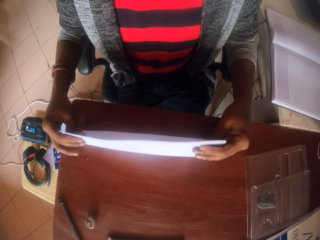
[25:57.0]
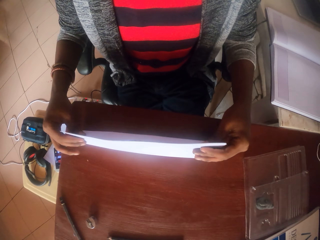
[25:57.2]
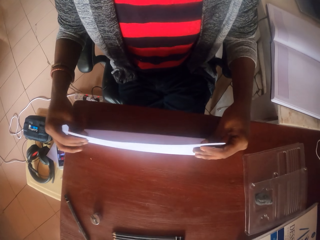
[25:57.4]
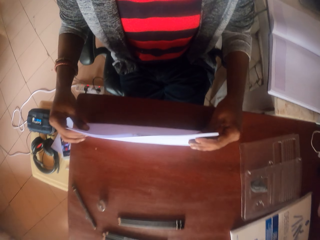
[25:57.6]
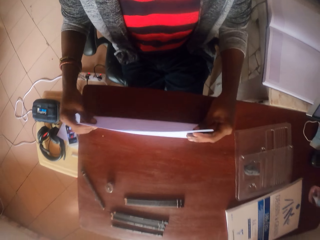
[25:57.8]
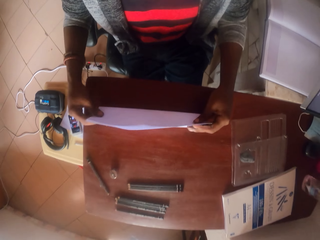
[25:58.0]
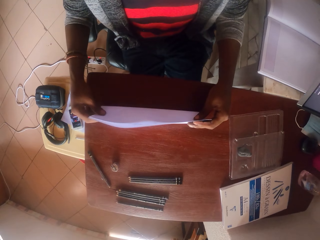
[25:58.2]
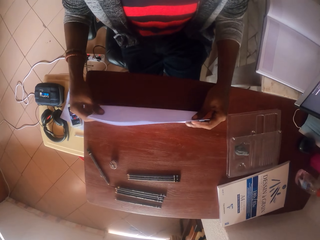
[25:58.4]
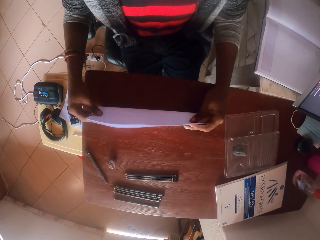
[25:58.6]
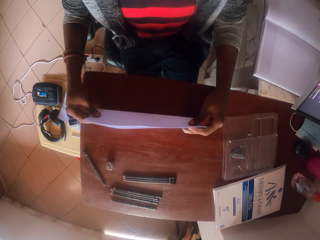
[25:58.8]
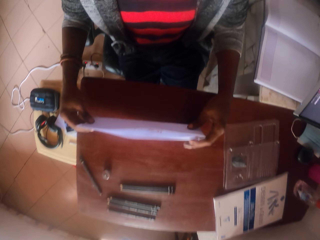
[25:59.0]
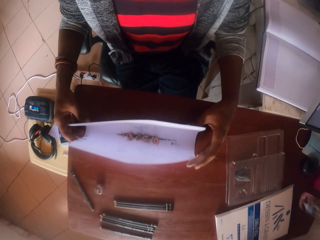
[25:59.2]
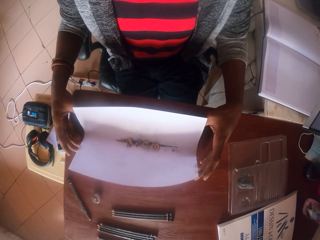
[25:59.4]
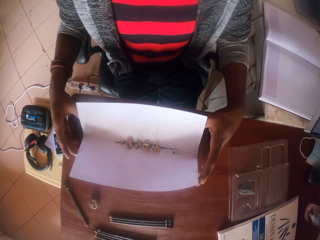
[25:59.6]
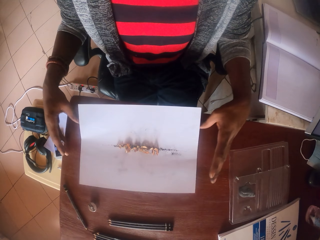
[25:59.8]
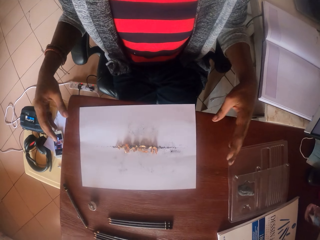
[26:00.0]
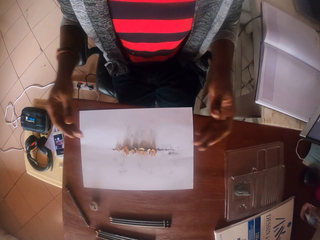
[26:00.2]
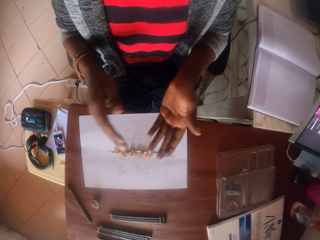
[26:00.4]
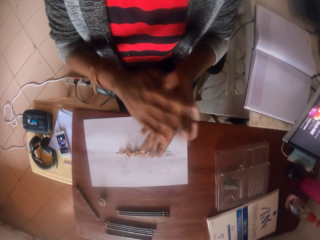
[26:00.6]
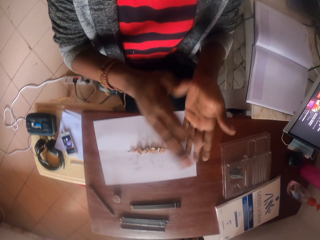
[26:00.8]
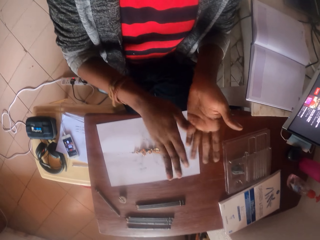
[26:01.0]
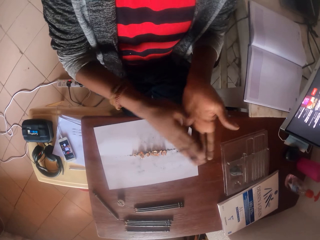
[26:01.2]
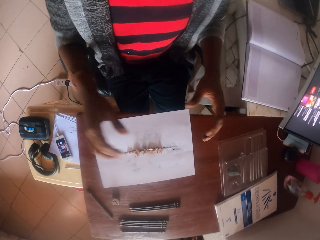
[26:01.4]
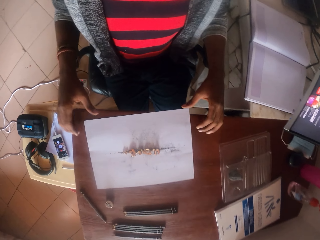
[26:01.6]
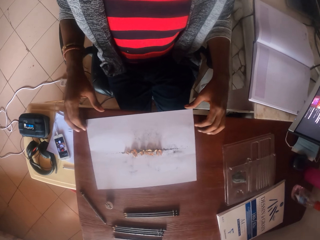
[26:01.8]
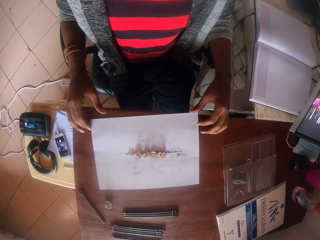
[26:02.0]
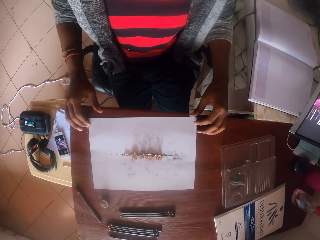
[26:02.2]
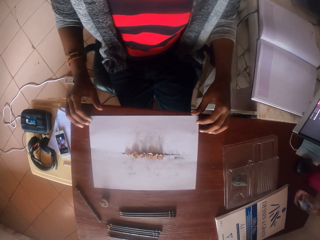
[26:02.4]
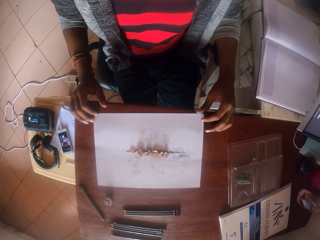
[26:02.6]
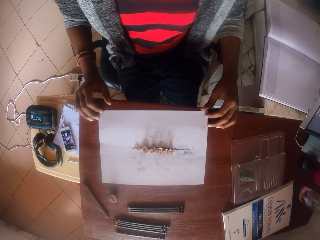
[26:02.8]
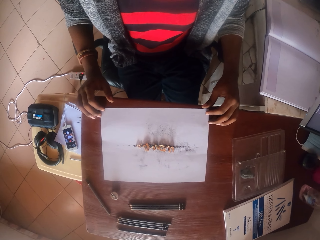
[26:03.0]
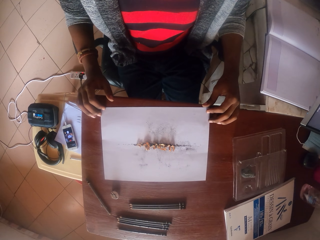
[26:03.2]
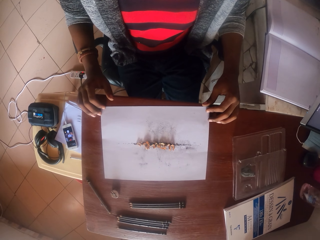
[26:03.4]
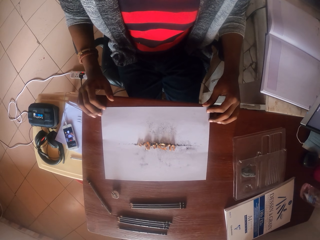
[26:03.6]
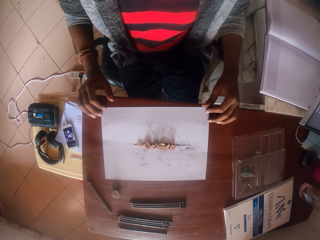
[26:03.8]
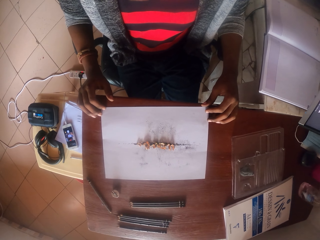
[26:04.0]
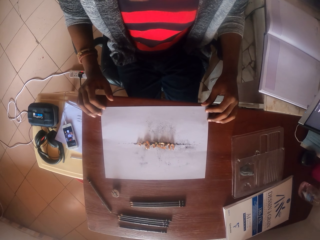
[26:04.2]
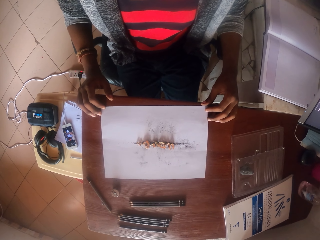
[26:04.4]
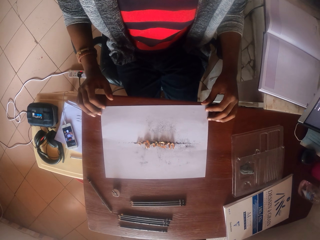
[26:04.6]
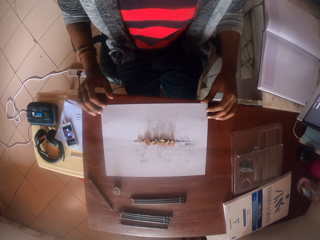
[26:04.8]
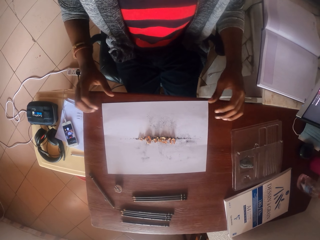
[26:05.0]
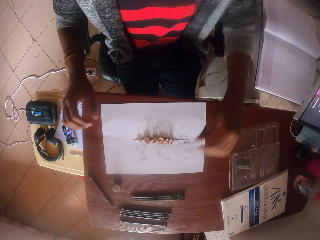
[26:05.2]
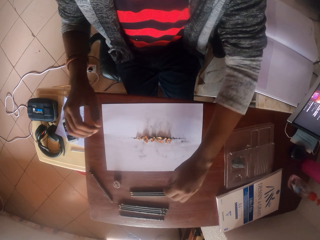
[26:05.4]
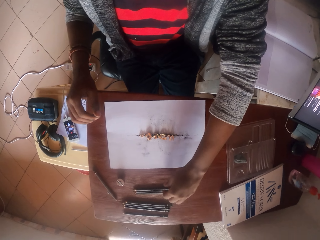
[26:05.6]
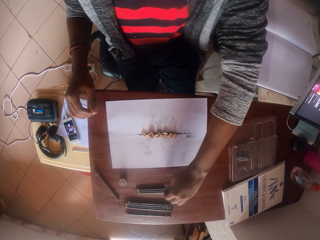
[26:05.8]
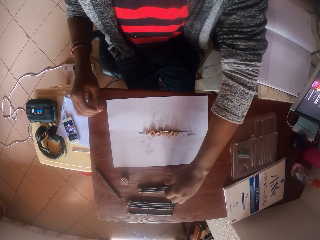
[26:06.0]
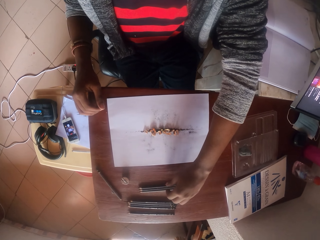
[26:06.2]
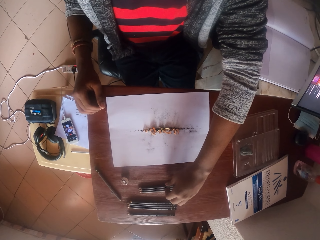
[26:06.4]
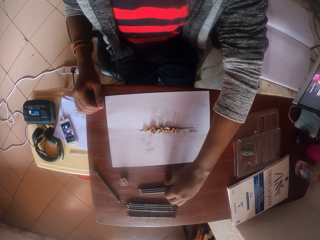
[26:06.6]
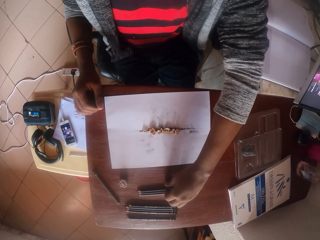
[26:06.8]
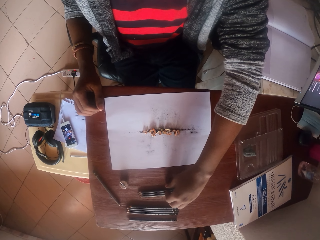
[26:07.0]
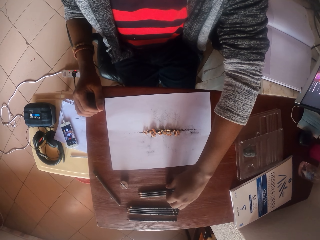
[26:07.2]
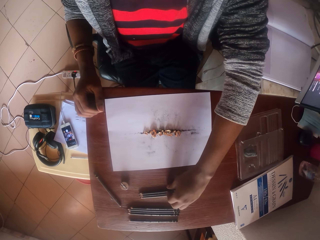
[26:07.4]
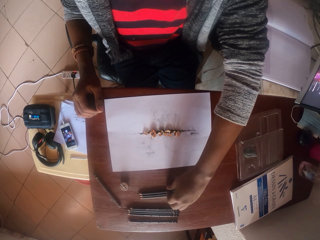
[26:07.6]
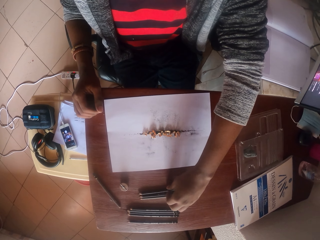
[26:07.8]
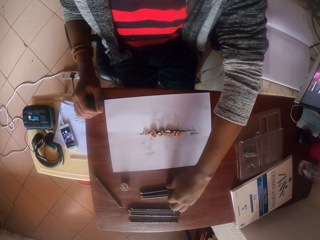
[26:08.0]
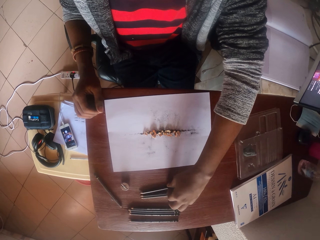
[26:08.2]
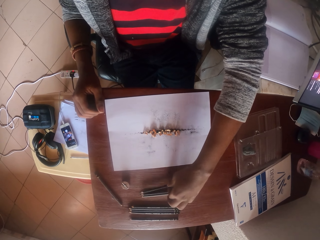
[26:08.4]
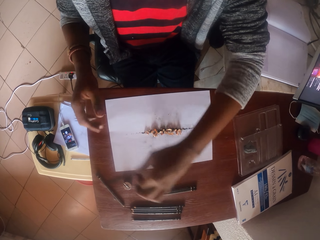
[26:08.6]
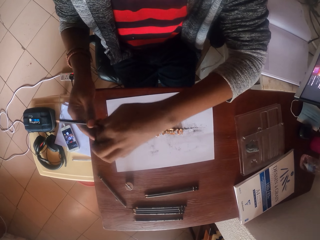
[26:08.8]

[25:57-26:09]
The camera wearer taps the paper on the table. They put the paper on the table. They open the paper. They rub their hands. They look around. They take a pencil.

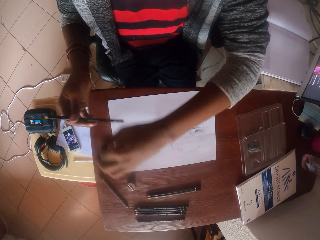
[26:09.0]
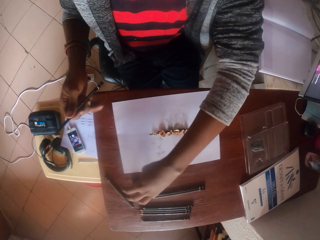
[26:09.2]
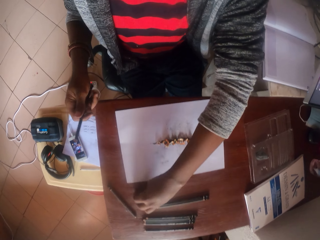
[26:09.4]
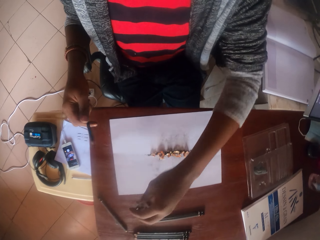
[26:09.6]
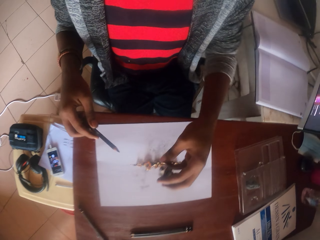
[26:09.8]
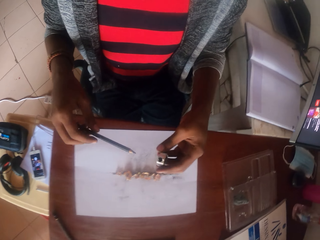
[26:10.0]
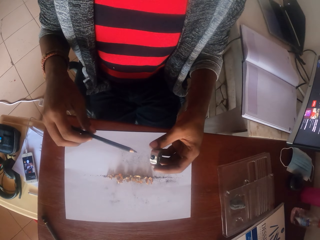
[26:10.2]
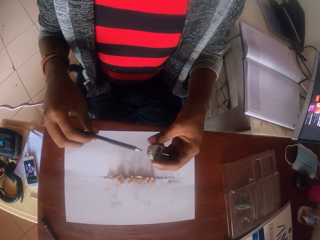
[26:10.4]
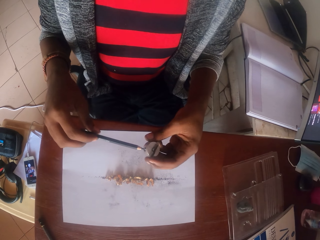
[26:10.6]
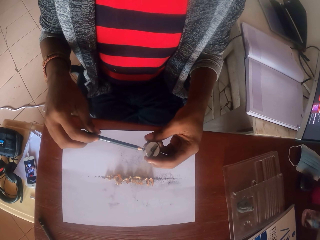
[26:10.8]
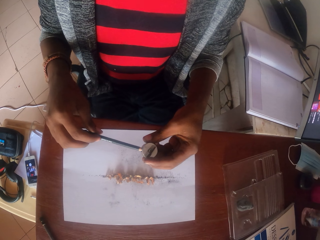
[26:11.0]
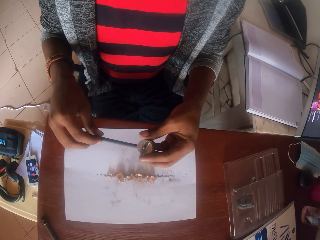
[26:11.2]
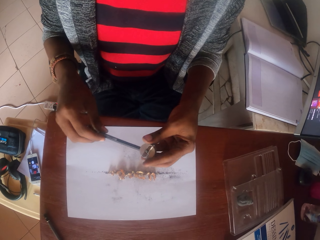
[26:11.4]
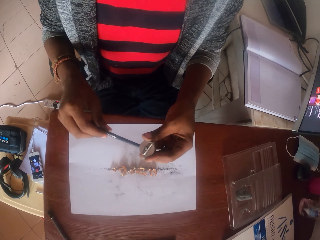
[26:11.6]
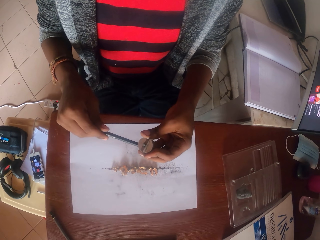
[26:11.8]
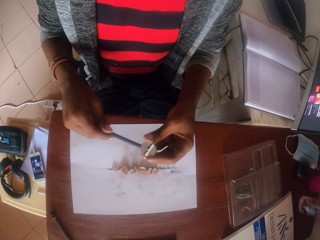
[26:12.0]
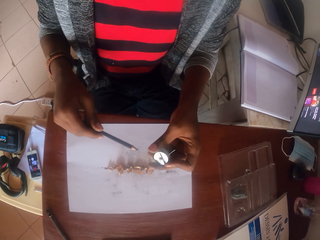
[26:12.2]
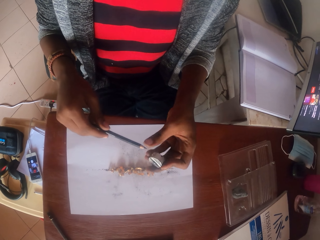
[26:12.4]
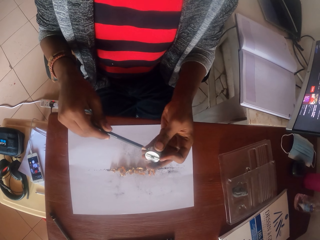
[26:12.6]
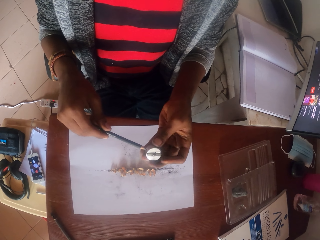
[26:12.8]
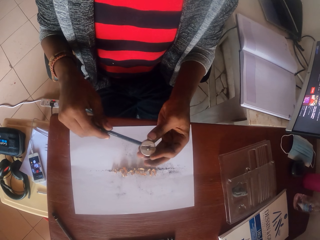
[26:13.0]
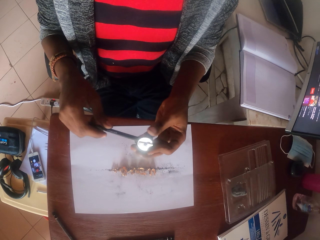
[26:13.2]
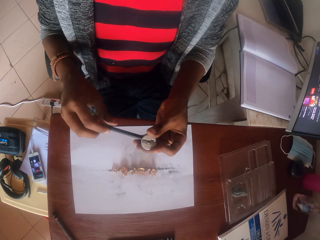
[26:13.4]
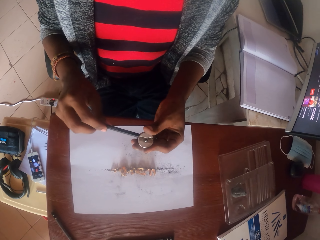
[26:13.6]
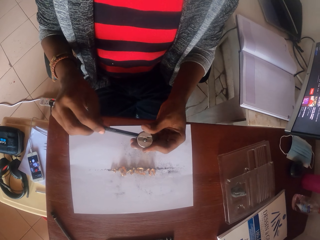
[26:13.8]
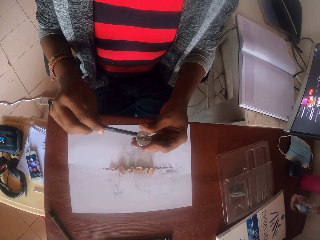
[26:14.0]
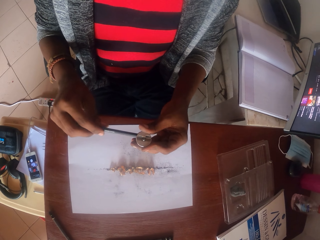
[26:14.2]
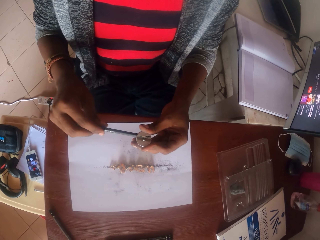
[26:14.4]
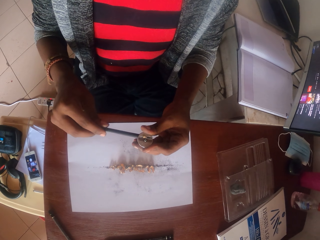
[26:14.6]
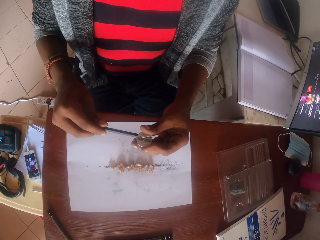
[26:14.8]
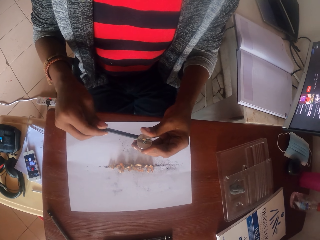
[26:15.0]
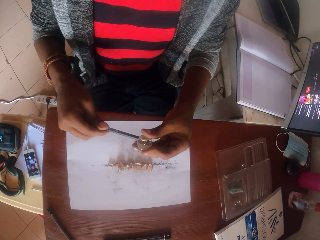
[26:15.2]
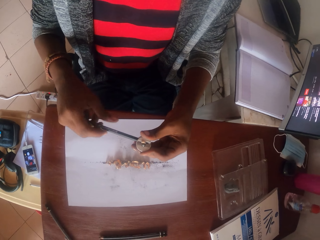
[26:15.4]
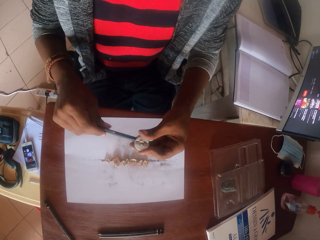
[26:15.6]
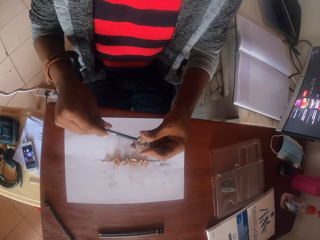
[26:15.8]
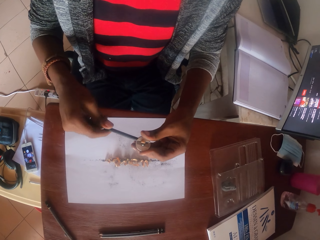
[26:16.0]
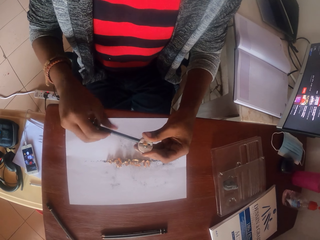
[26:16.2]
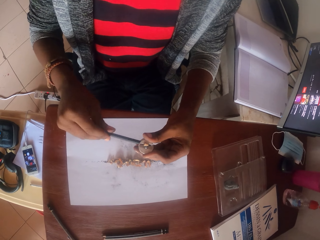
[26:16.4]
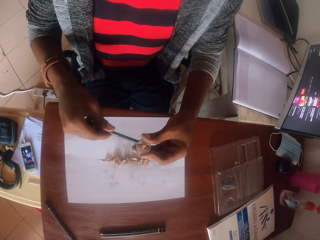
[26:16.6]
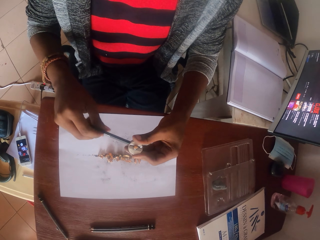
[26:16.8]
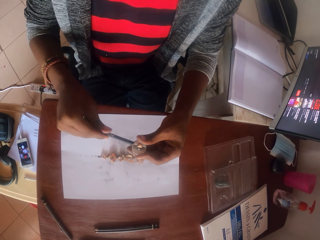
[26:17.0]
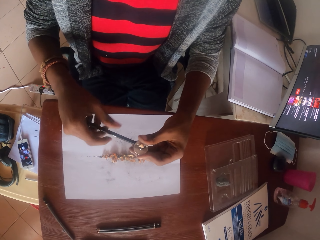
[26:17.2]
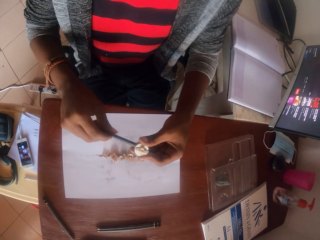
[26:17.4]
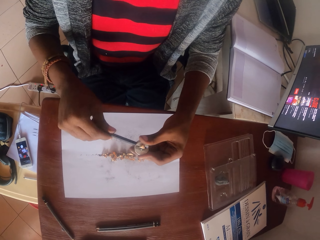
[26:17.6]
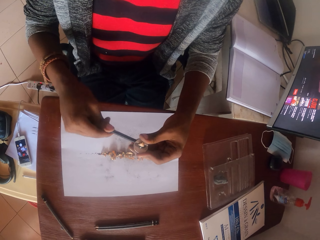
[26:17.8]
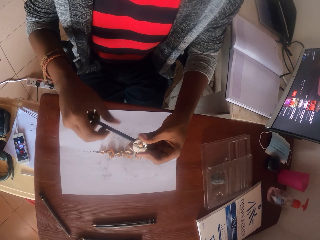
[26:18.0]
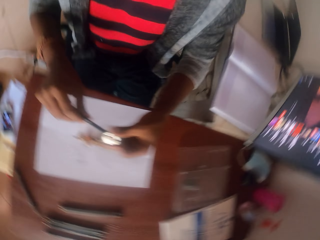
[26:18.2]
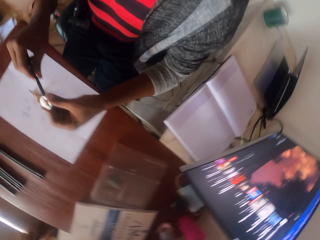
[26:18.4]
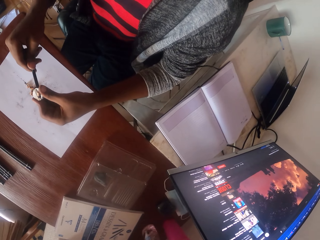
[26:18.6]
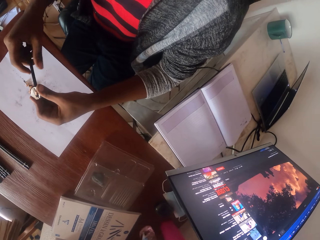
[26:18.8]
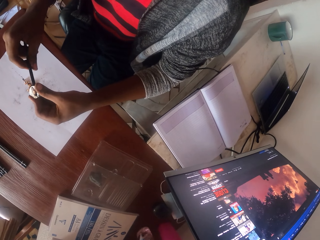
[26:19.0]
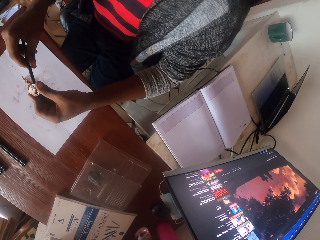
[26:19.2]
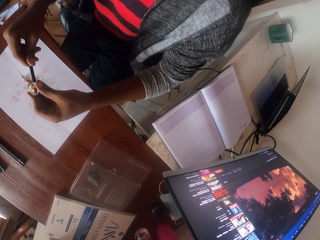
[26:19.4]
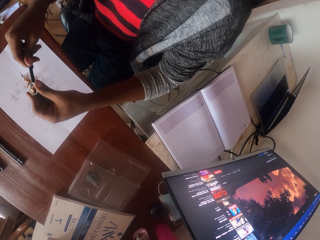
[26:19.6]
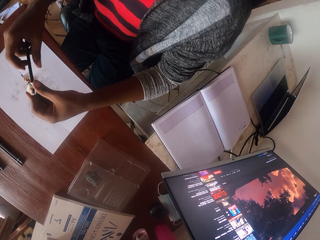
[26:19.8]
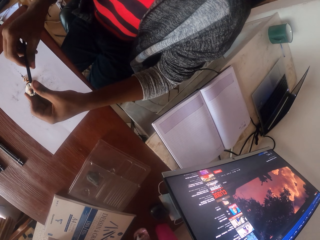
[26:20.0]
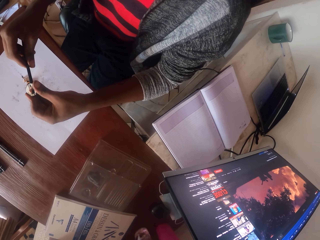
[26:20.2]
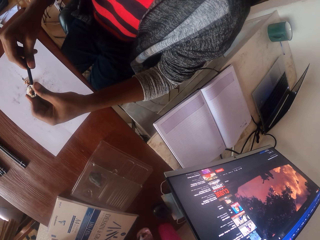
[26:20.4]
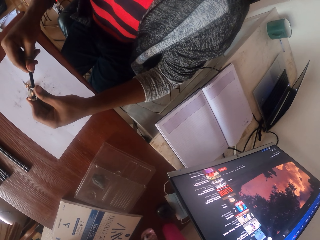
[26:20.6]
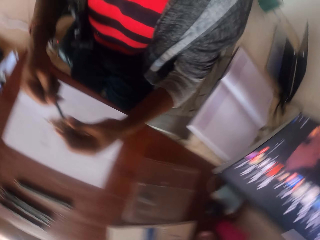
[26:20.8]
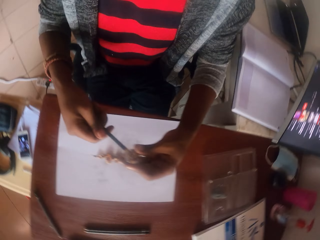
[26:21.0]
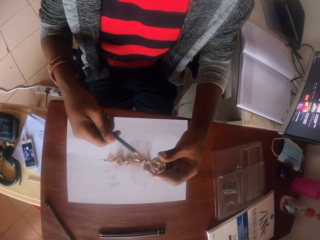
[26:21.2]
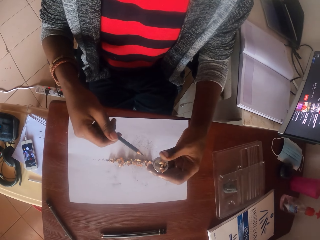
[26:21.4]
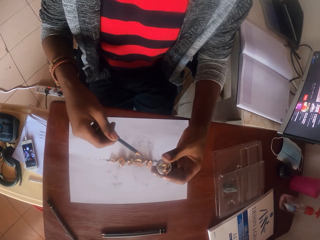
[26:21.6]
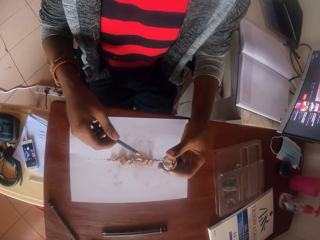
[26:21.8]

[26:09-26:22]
The camera wearer picks up a pencil sharpener. They sharpen the pencil. They look around.
